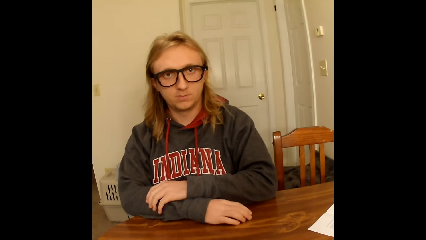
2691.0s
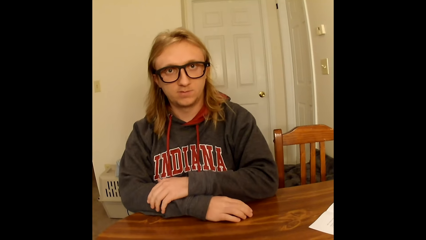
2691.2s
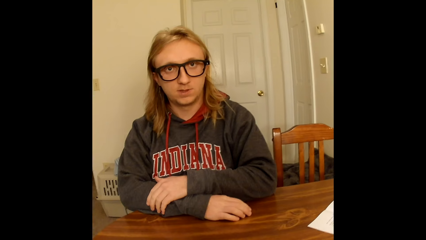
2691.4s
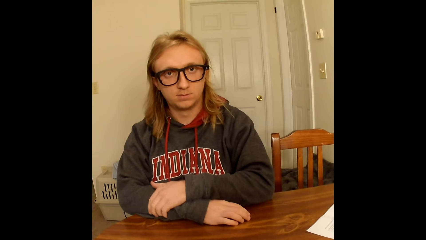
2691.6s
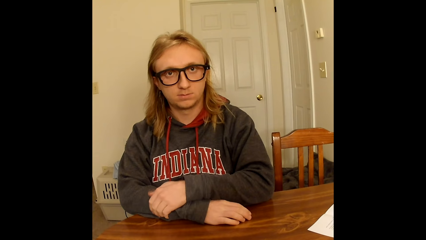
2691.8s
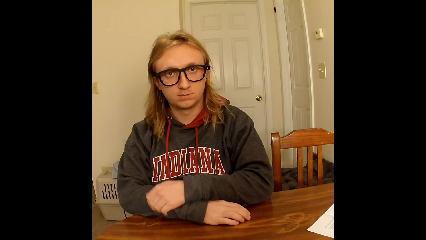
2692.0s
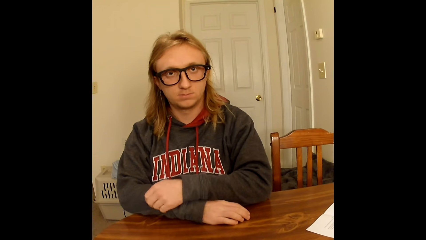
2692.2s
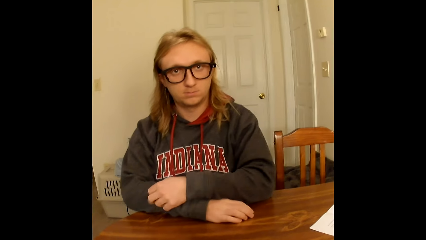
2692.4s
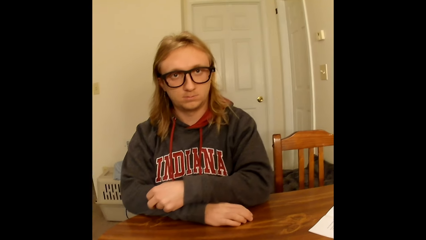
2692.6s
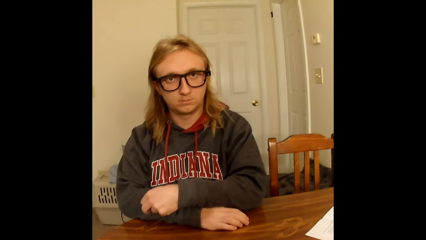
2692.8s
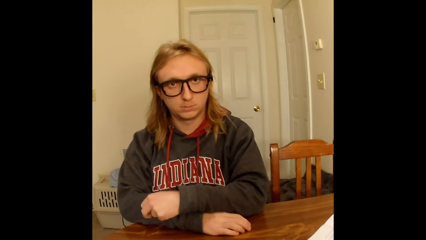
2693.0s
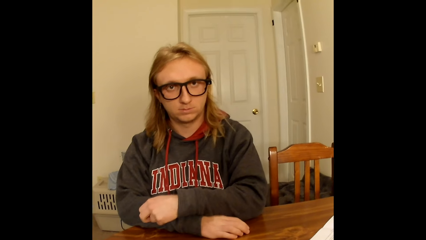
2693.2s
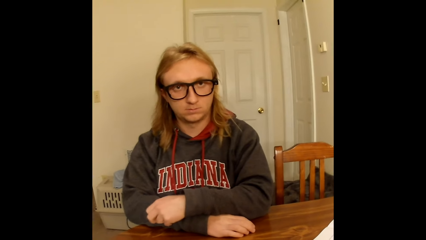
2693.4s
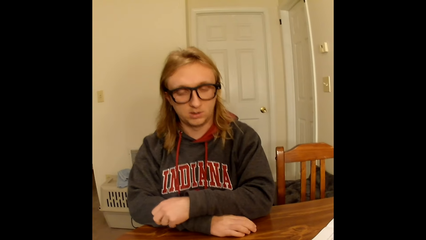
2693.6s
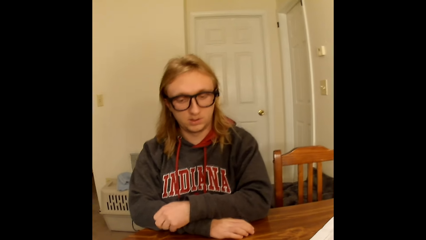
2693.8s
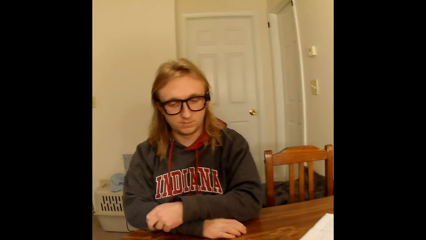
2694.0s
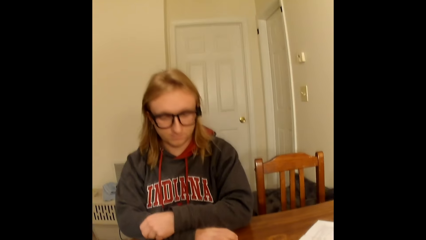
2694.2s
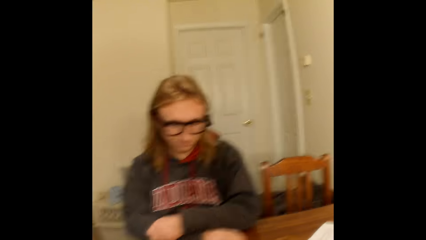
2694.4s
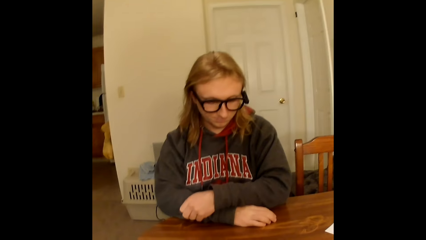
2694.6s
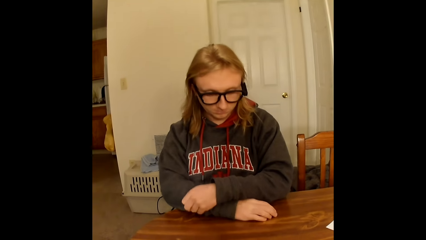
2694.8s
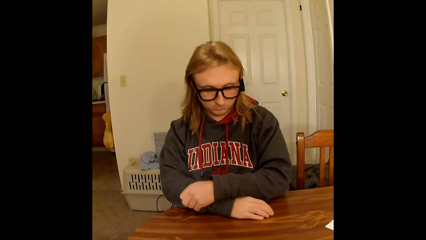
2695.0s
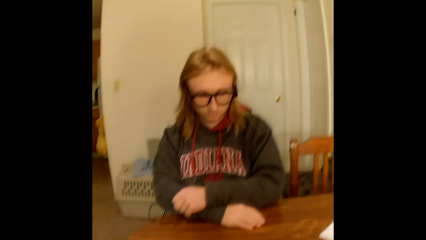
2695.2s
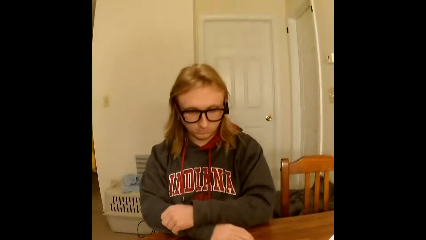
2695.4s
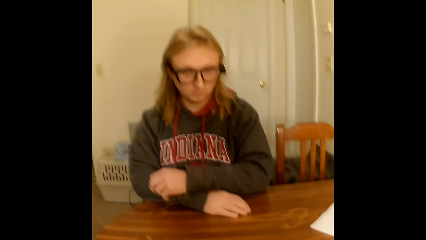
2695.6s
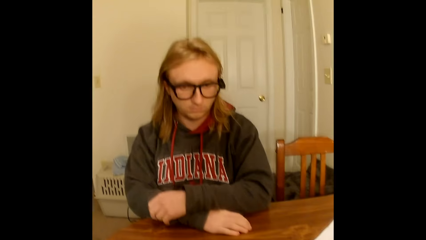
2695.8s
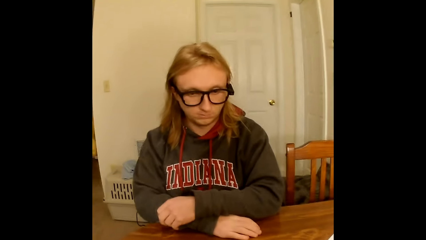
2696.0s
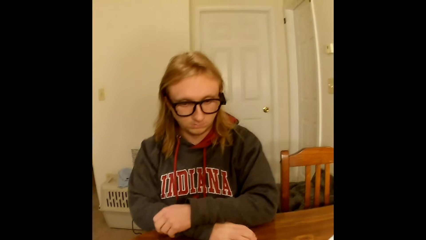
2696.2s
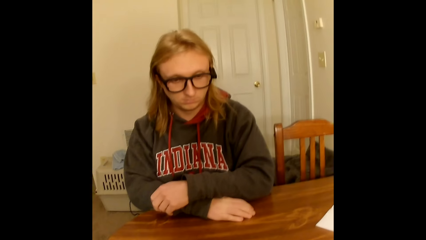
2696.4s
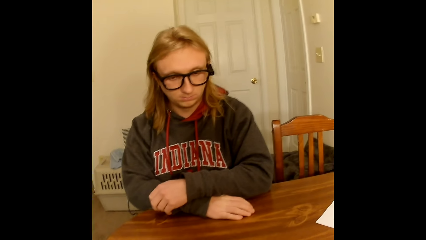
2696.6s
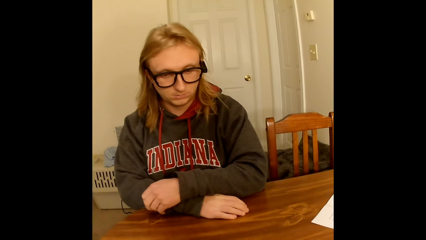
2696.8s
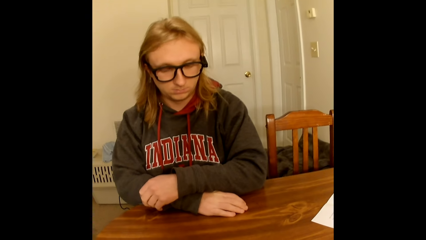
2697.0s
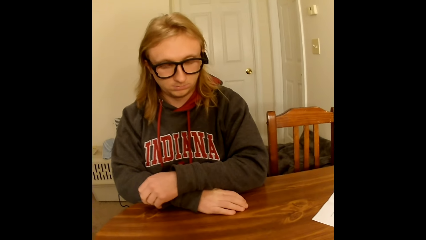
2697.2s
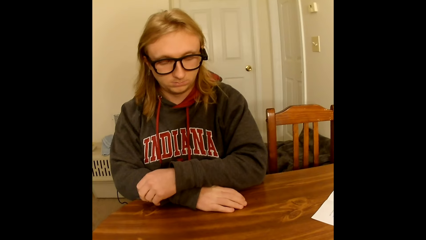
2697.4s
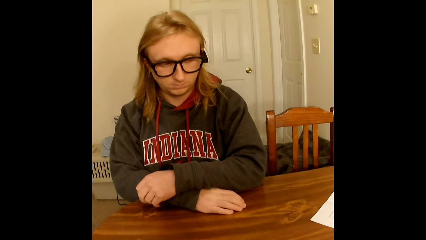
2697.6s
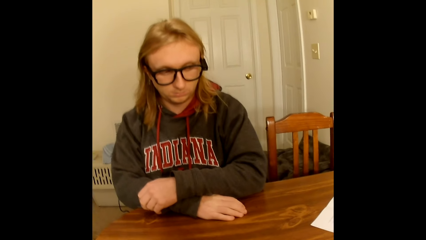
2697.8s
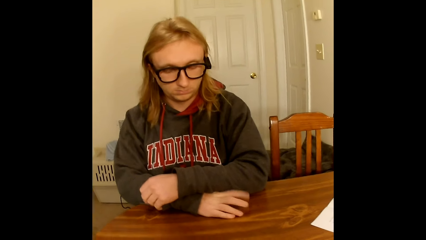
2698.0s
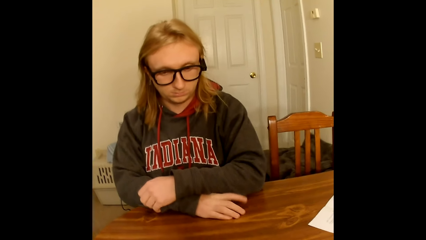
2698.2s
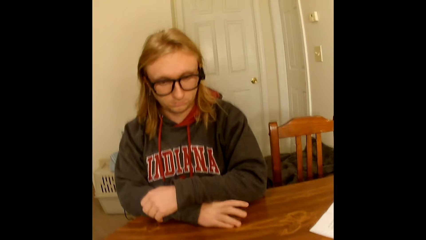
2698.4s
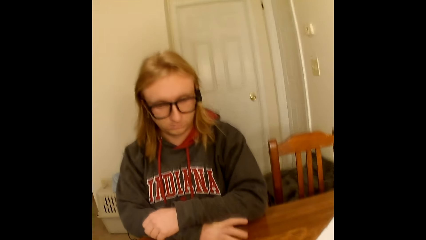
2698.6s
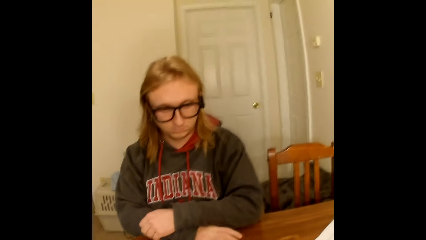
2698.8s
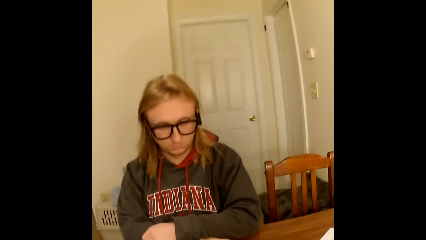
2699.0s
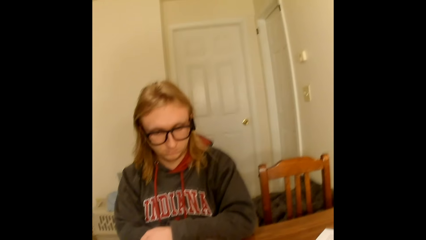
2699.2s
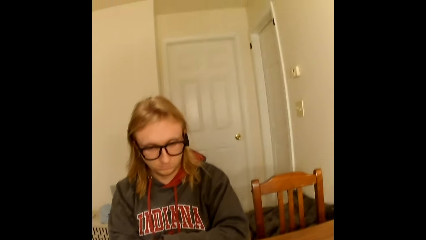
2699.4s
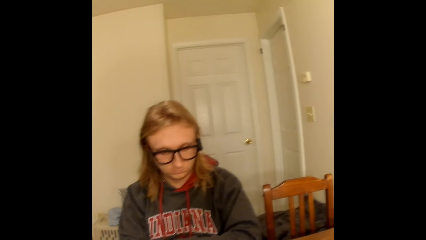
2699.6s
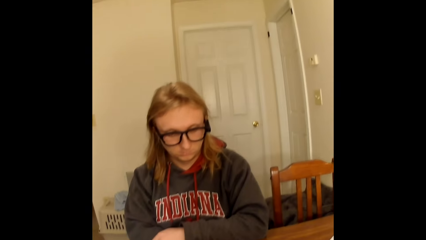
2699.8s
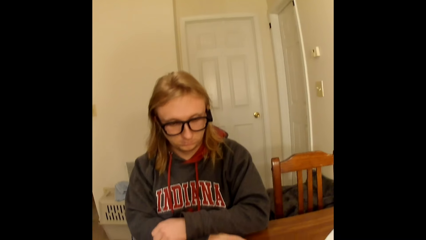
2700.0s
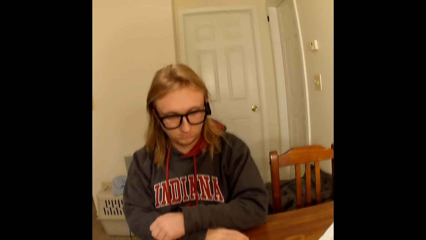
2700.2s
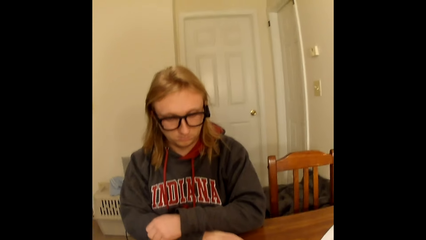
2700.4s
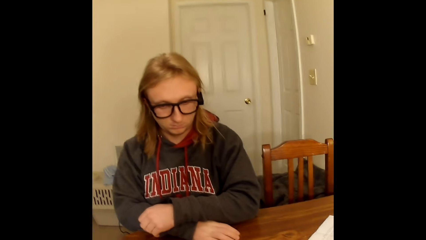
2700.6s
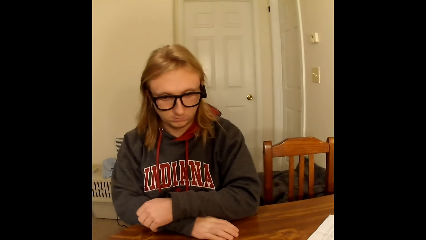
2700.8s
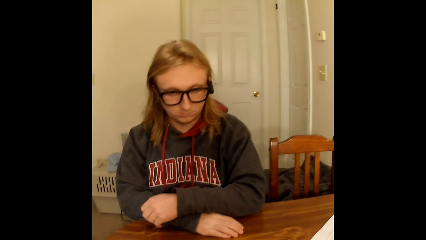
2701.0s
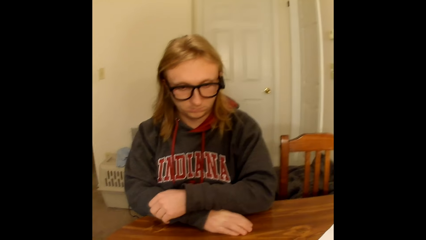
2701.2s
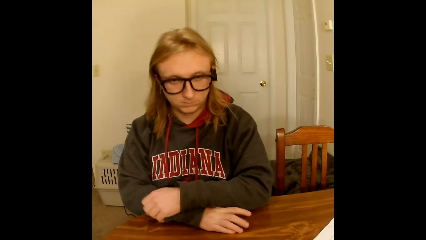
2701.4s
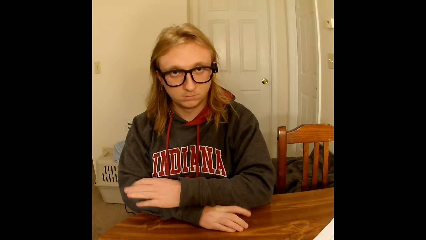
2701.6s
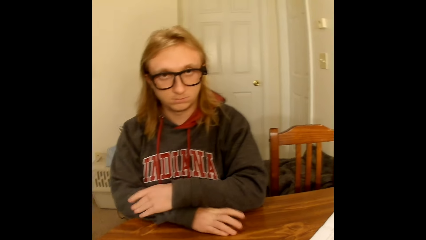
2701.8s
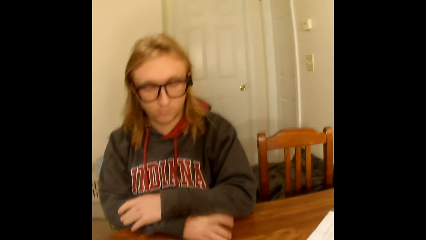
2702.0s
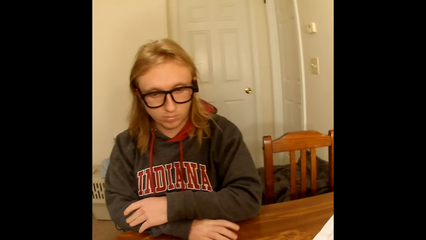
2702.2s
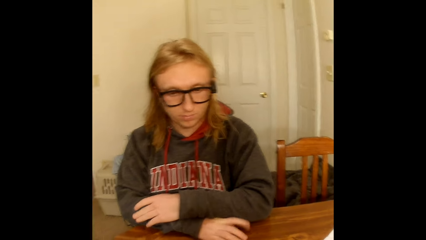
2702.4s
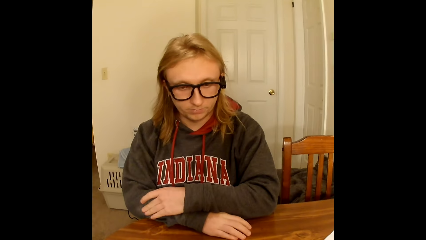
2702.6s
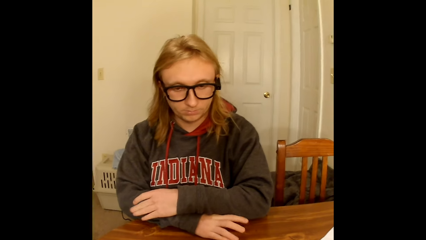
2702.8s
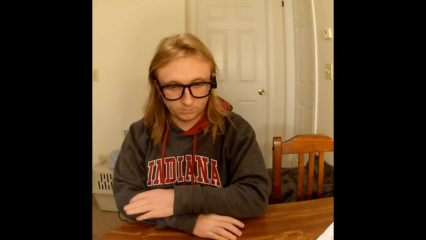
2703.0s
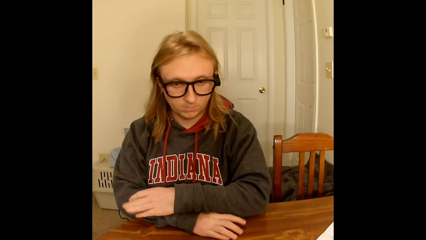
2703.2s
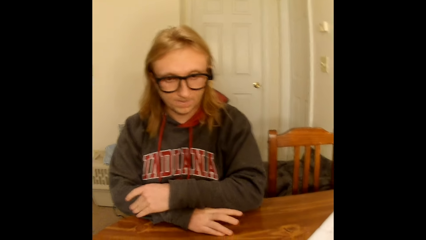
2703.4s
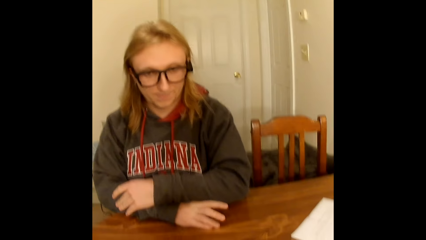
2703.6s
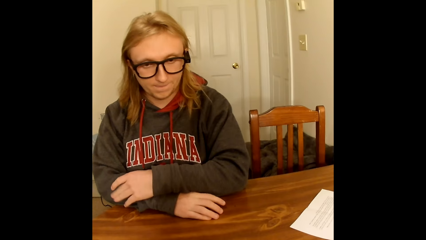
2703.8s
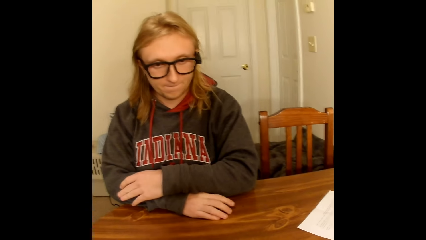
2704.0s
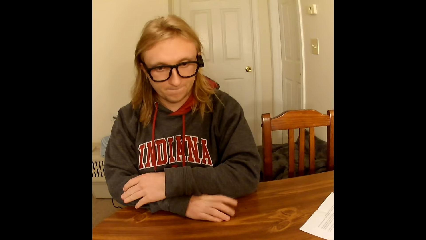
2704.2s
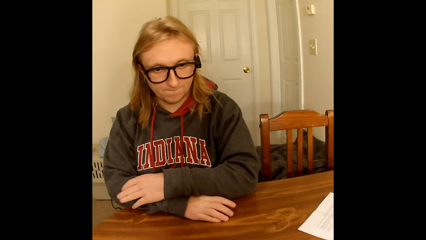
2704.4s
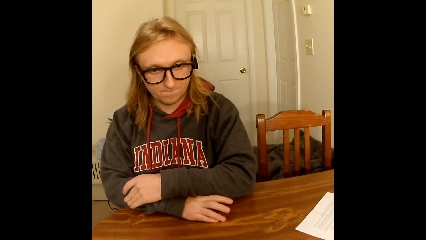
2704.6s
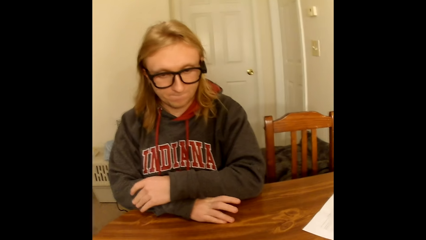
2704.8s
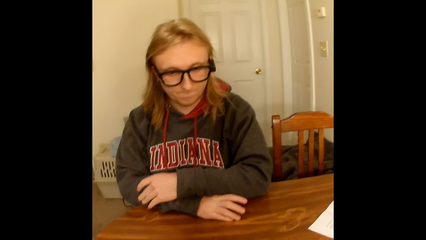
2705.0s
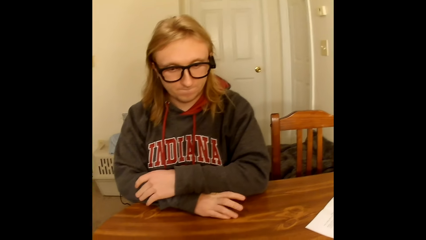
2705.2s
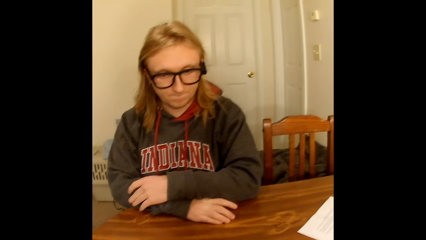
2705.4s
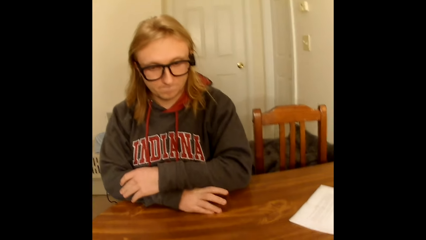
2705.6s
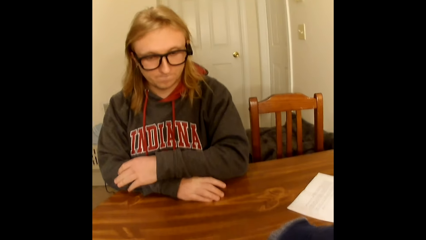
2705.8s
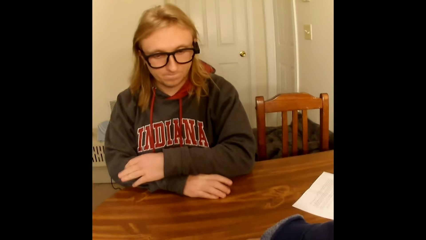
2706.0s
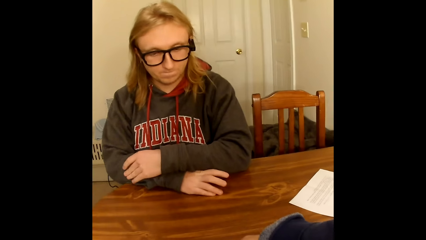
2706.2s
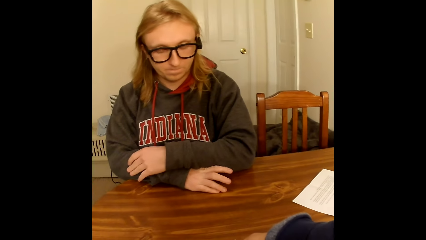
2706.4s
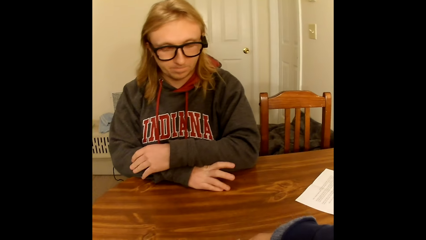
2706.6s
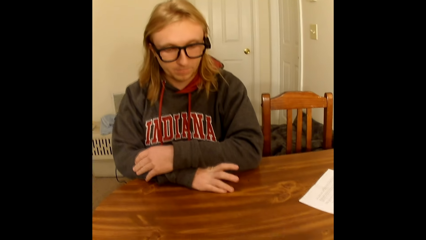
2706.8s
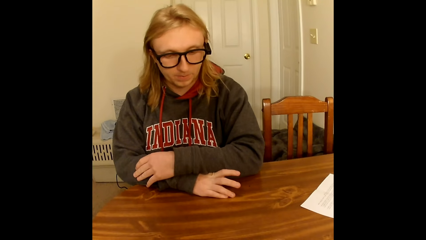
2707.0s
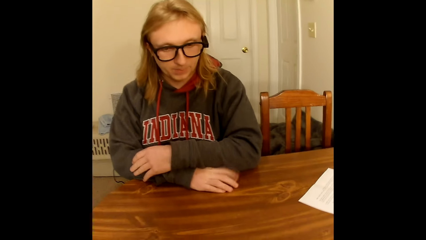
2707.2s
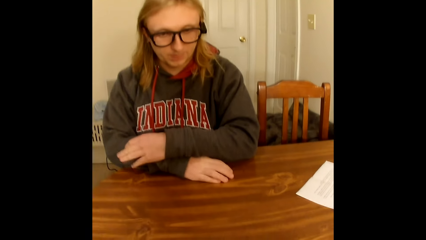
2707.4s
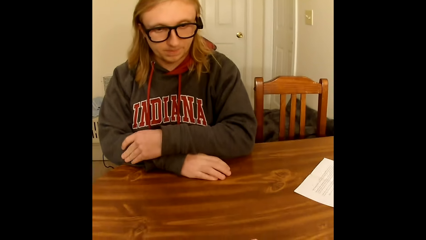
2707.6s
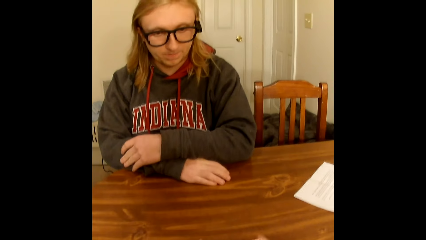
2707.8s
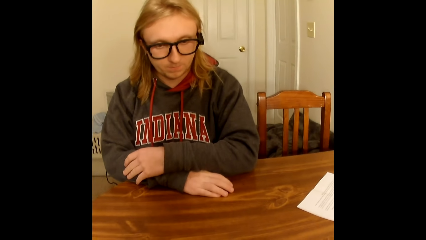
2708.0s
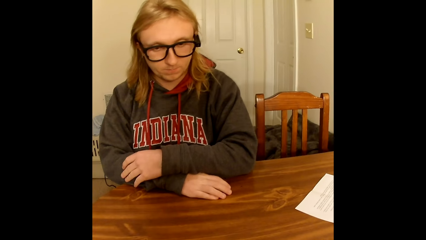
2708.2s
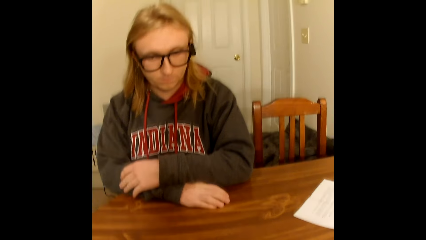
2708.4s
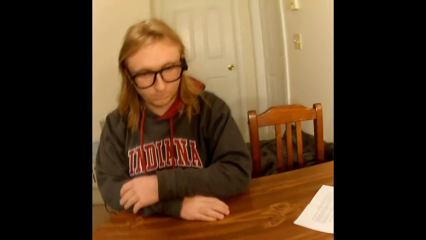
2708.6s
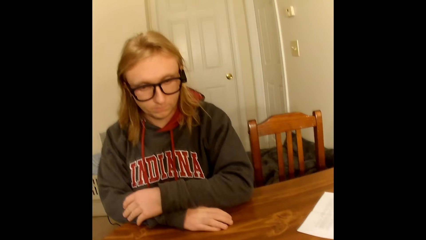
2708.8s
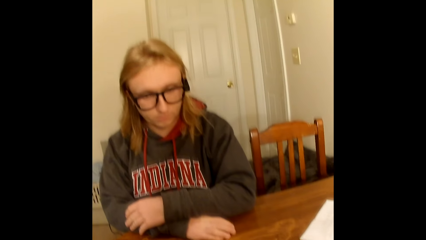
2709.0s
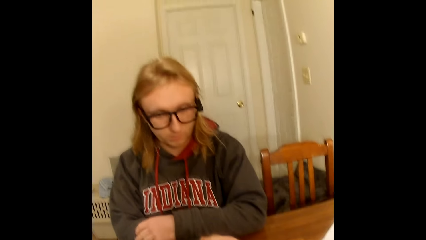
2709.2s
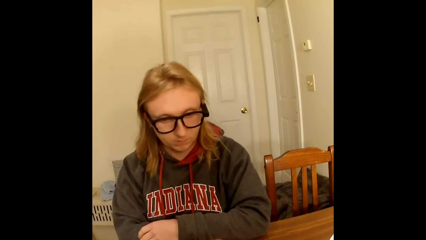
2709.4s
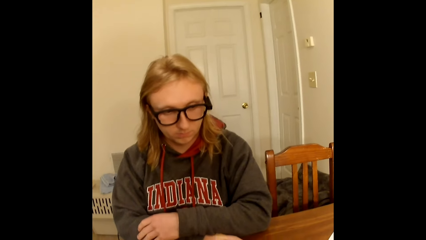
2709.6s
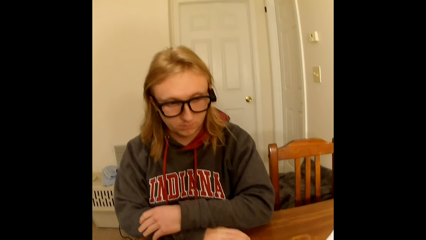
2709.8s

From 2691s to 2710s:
The camera wearer places a deck of playing cards on the table with her right hand.
